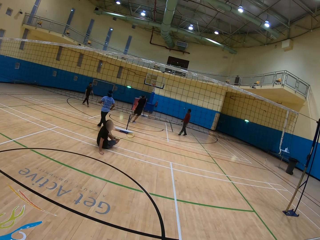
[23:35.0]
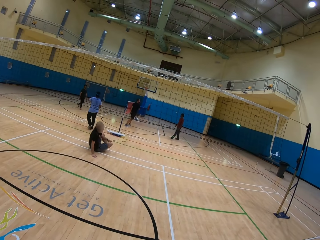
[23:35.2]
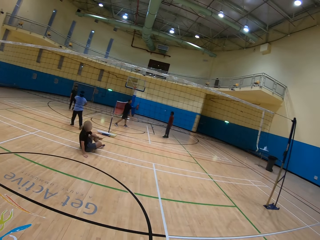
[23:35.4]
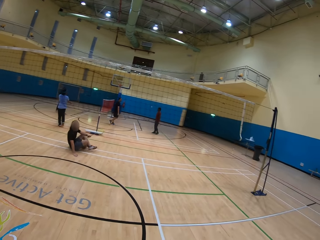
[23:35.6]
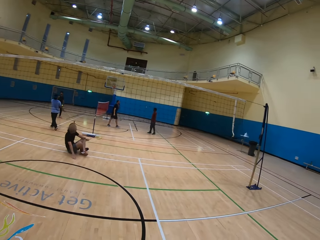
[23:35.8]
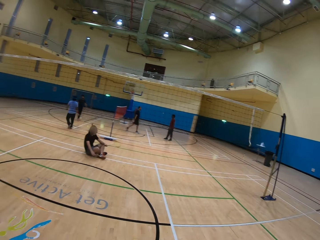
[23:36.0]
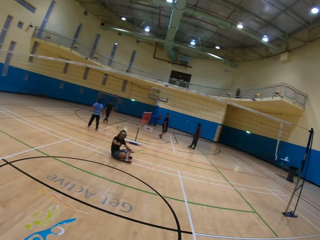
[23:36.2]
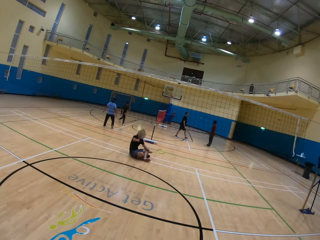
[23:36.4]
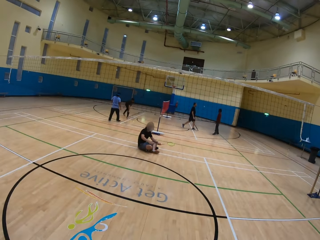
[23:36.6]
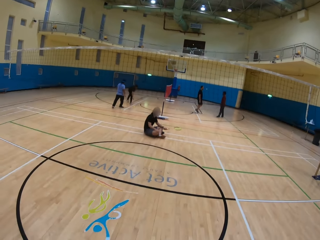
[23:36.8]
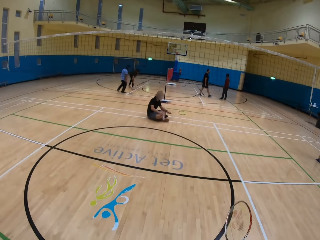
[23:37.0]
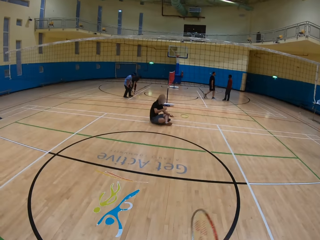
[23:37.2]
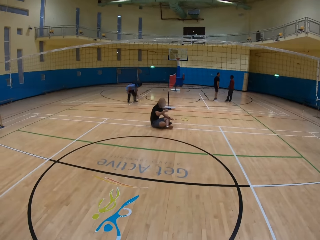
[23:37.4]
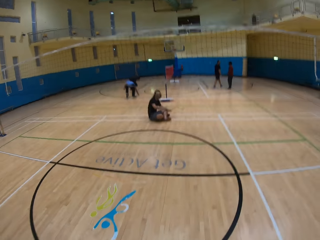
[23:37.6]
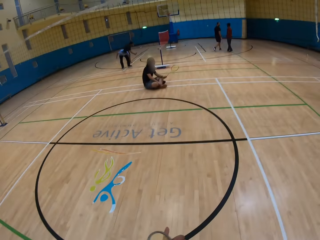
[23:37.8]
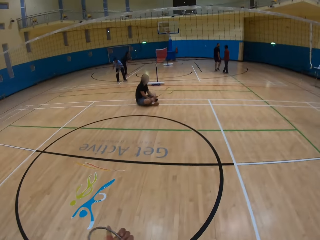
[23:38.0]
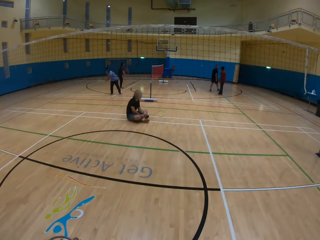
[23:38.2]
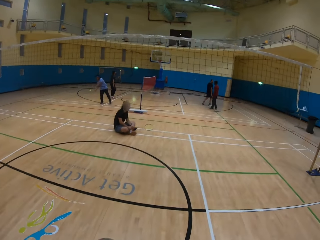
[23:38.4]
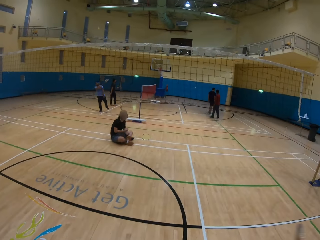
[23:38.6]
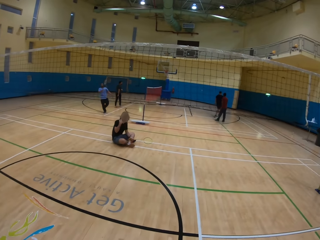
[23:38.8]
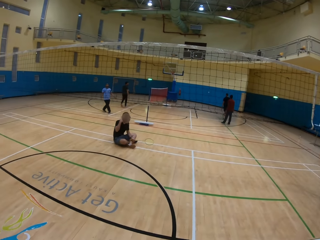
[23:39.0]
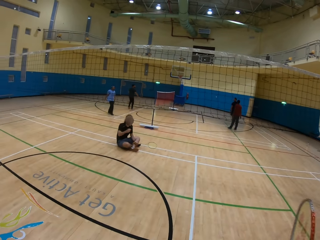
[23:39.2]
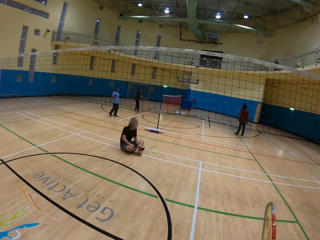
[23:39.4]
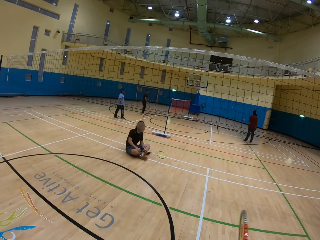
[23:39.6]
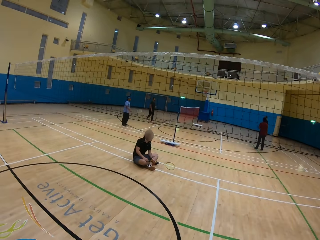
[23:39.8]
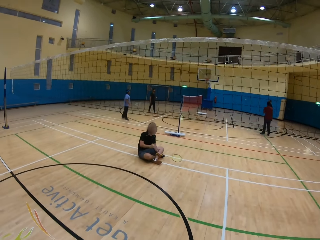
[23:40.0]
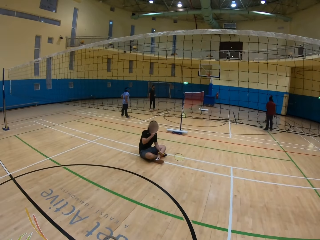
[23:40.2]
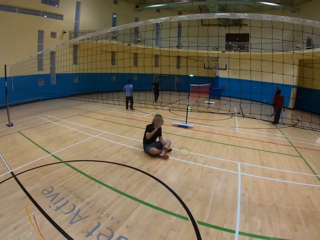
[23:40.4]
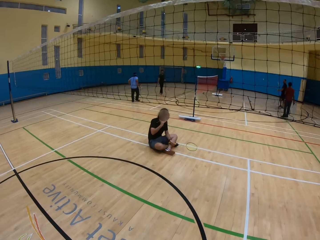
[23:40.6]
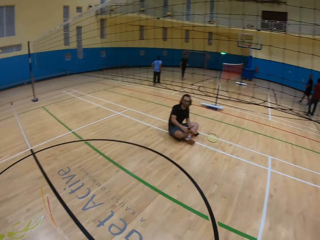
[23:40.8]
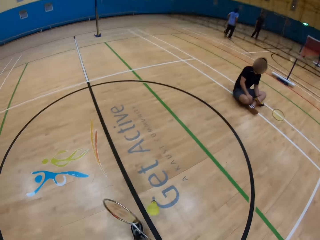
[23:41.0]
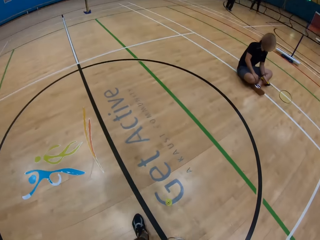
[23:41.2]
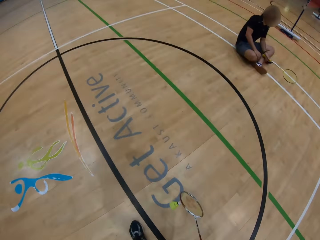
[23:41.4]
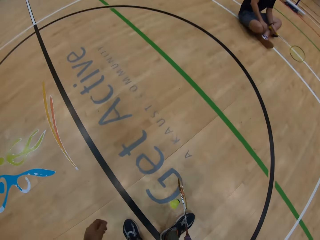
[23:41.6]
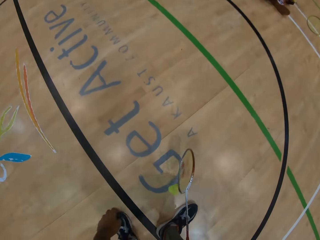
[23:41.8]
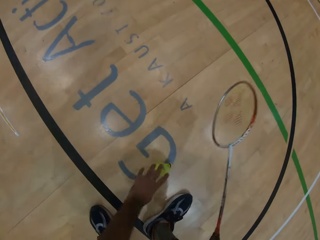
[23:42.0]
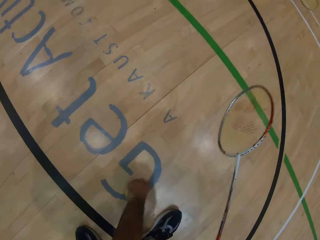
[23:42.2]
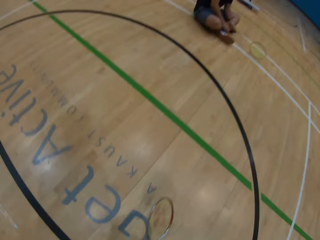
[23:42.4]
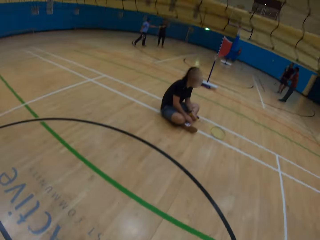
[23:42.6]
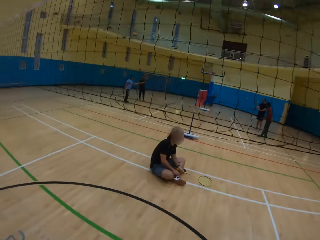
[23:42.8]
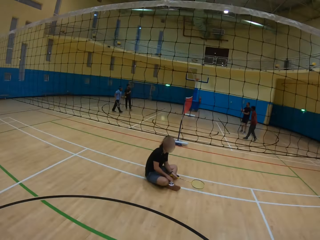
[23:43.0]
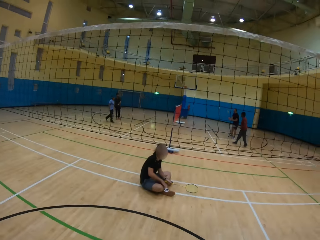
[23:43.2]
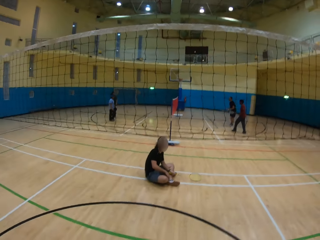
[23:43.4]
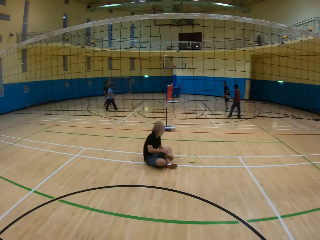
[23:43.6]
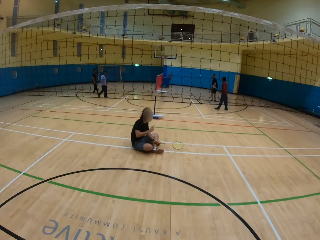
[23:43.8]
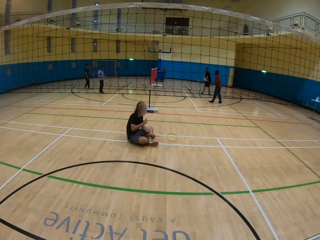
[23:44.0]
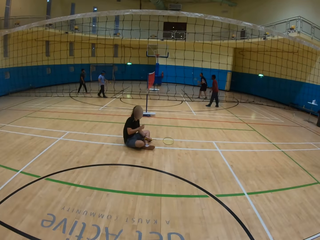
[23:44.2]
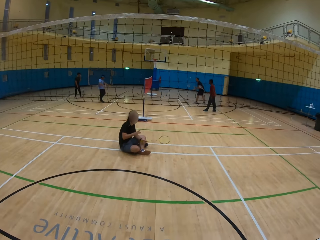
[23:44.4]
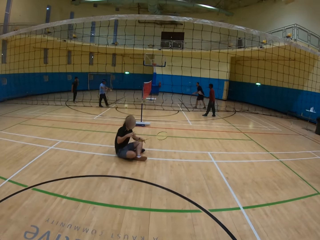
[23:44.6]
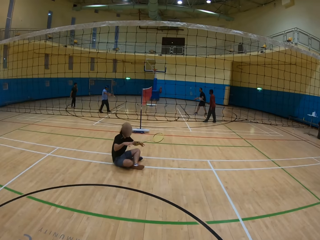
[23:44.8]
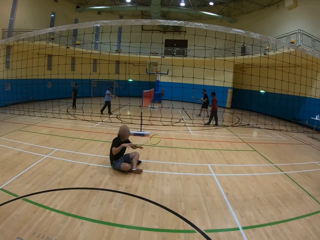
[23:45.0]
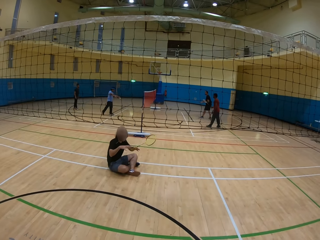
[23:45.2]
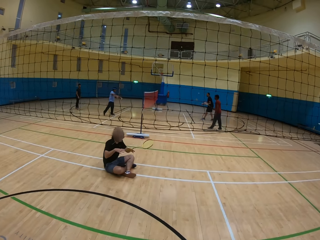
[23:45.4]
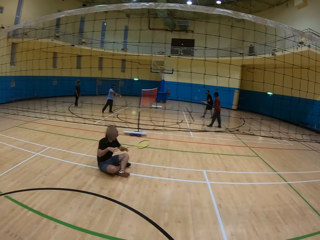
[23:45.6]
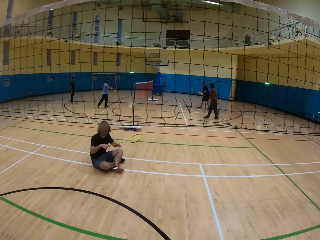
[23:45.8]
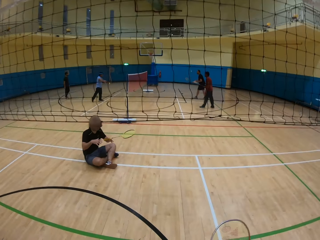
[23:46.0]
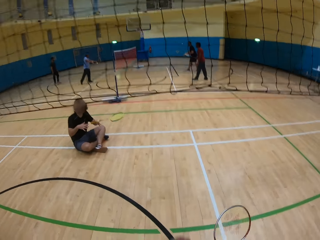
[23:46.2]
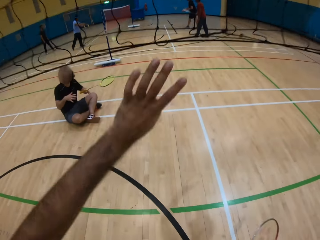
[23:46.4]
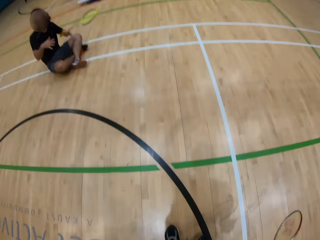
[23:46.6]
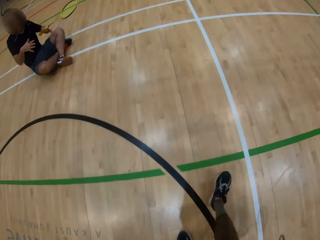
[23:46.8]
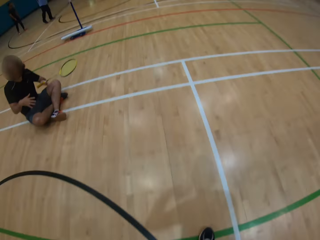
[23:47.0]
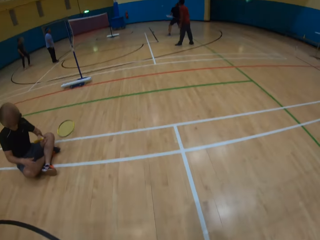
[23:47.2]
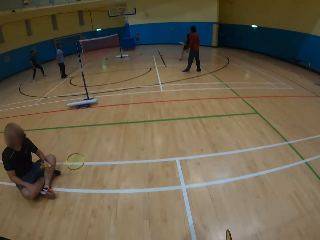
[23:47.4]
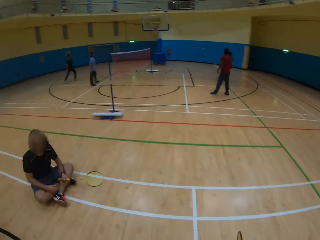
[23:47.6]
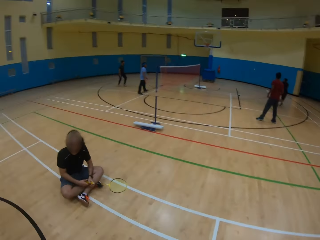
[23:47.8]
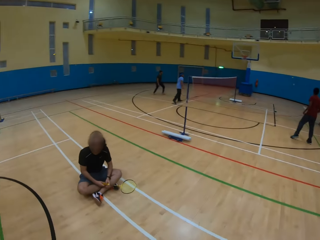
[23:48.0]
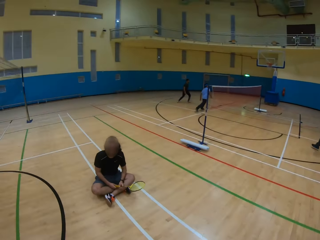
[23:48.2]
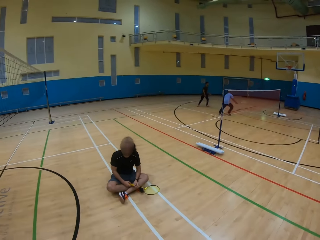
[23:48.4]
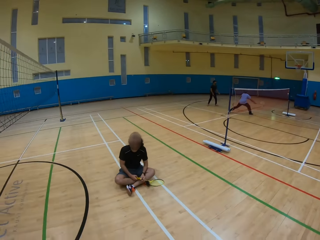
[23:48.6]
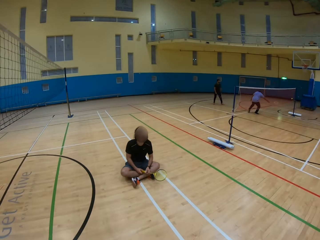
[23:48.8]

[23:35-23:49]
The camera wearer talks to a man. They pick the shuttlecock on the ground. They talk to the man, look at the man and walk around.

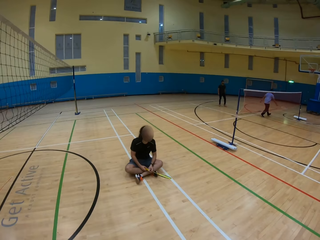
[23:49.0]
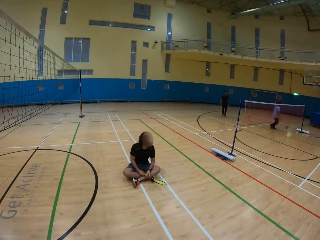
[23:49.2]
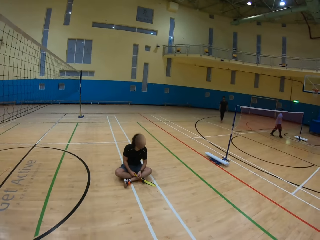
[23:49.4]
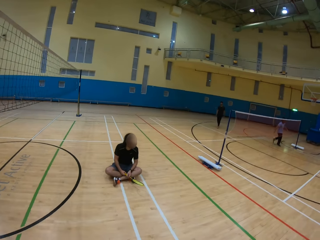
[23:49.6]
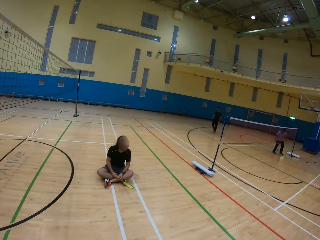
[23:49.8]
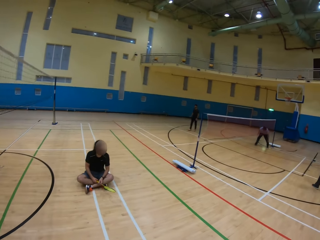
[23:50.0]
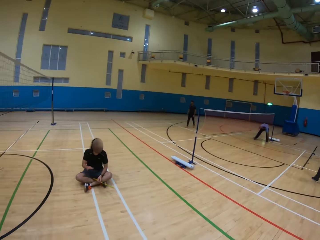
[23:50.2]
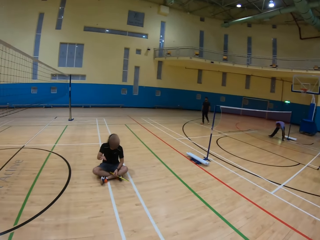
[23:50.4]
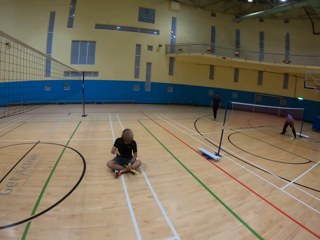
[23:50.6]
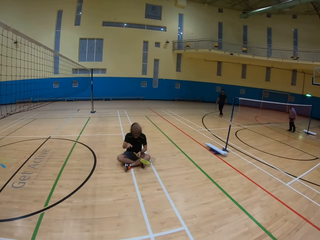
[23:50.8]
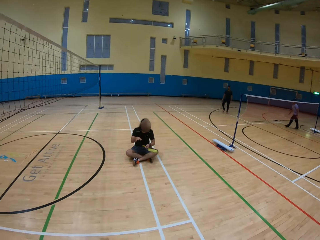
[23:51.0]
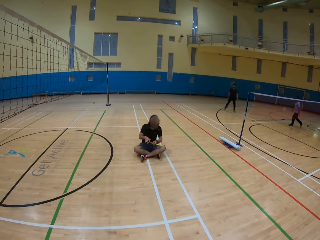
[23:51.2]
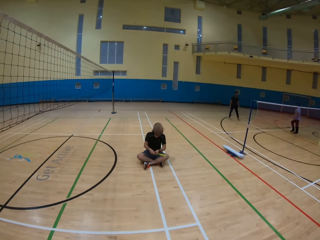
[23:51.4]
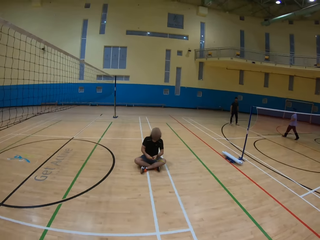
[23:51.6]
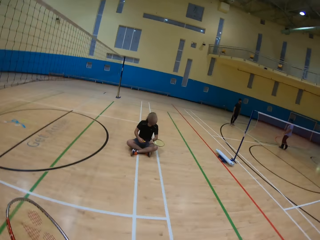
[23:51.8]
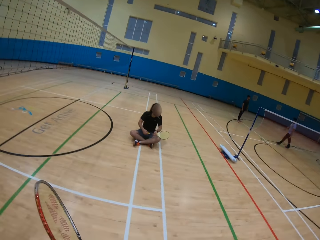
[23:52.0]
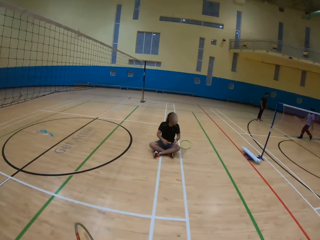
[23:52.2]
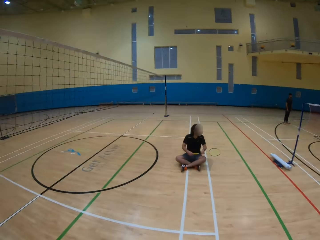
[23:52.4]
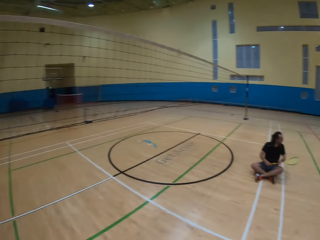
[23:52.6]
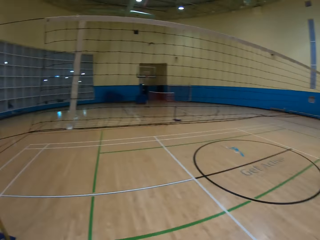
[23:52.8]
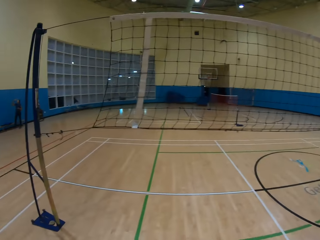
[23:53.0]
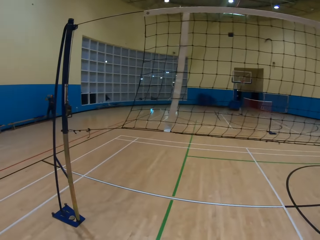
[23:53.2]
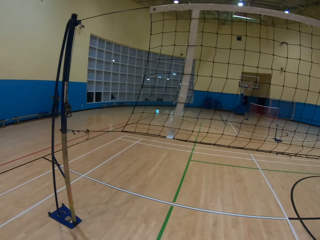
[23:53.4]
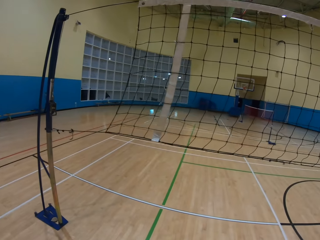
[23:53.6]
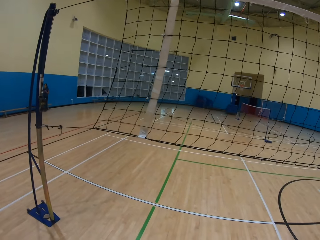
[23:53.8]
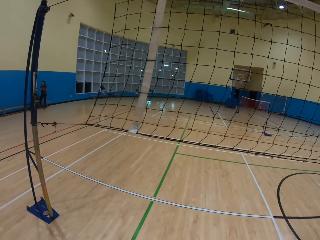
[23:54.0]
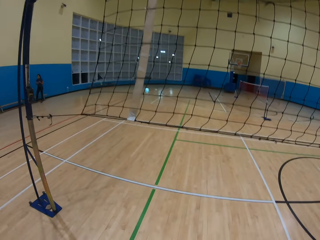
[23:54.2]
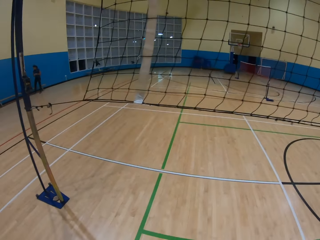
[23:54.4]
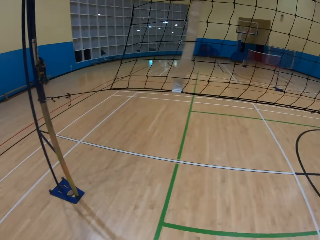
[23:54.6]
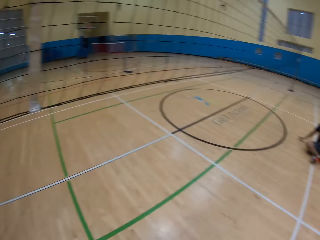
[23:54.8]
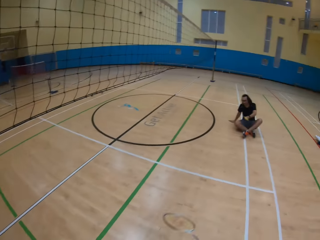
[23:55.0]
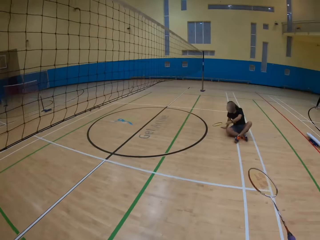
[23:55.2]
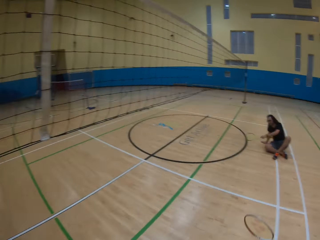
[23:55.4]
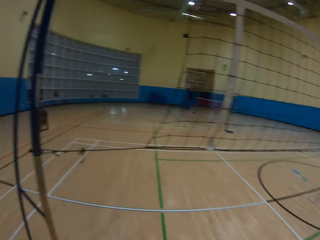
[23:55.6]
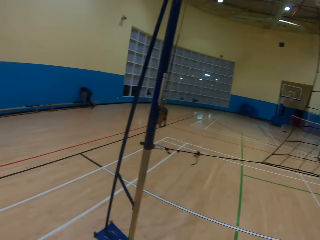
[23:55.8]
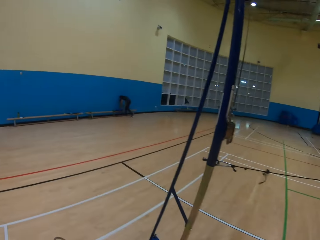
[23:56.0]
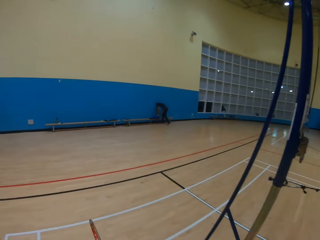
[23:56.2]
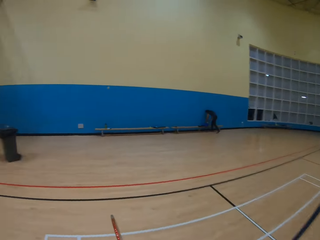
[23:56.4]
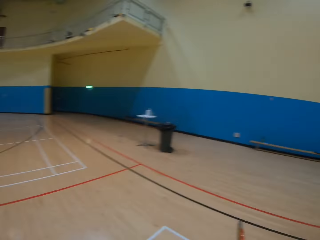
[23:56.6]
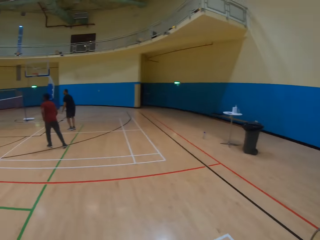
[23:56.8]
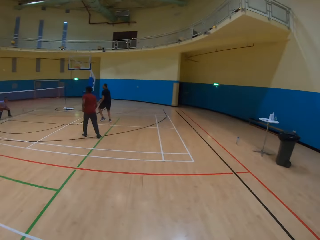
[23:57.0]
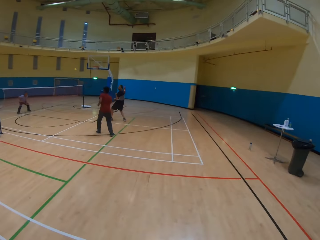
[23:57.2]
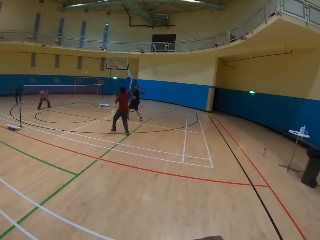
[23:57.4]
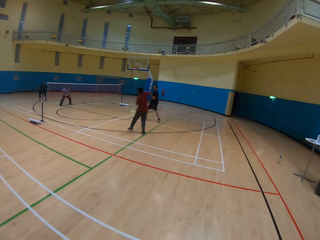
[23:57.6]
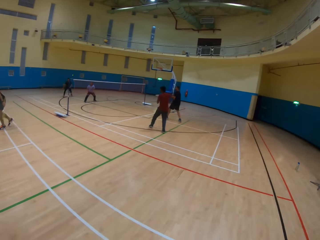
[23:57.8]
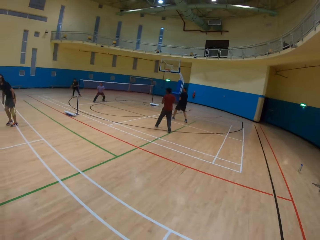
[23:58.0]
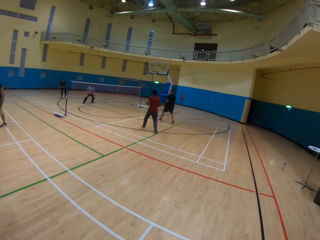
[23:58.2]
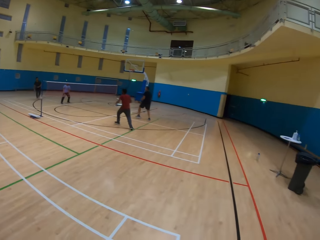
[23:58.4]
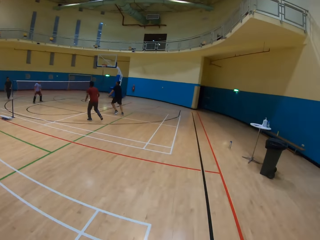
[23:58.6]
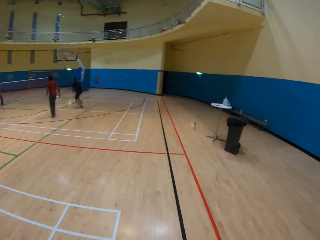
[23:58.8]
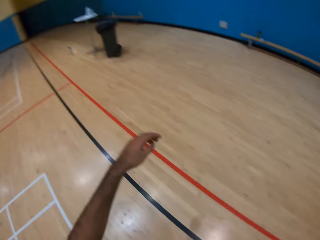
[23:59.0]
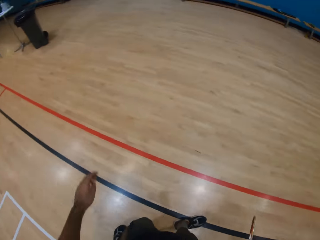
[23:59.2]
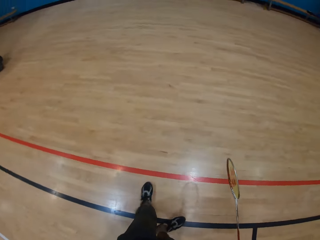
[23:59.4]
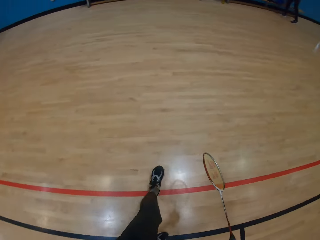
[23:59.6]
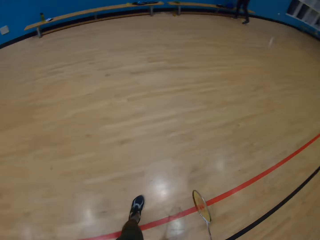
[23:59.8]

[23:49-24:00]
The camera wearer looks at a man. They look around, walk around the playing ground and look around the playing ground.
